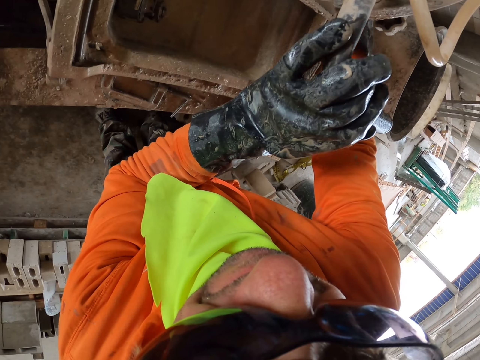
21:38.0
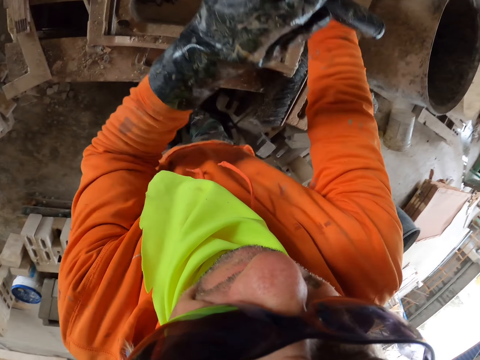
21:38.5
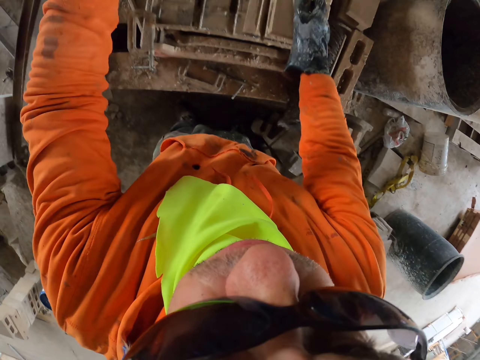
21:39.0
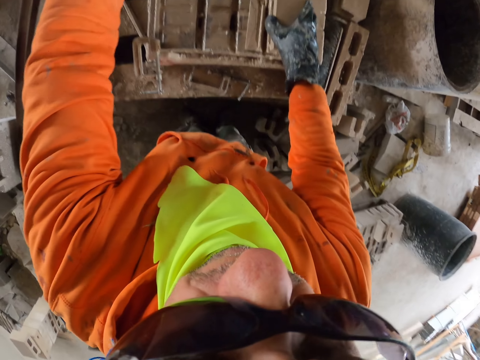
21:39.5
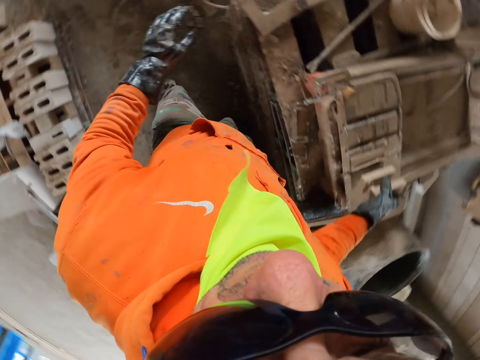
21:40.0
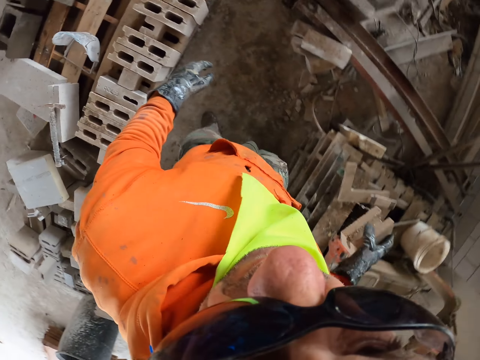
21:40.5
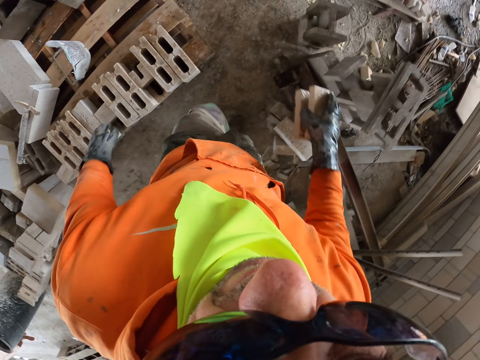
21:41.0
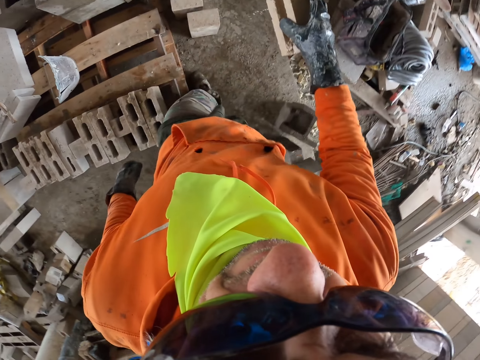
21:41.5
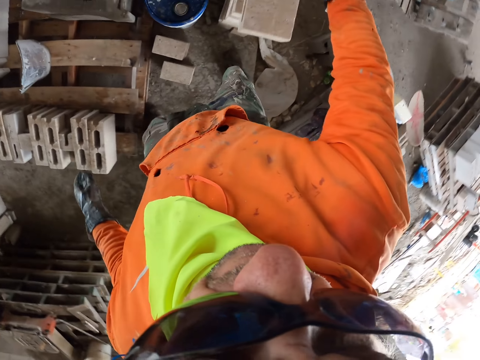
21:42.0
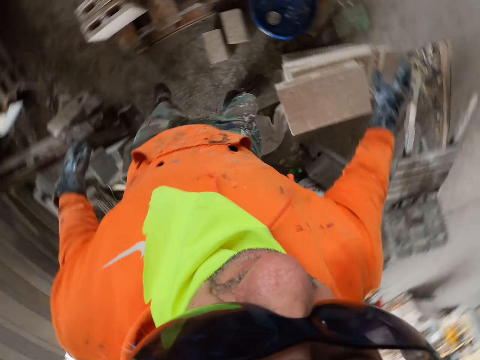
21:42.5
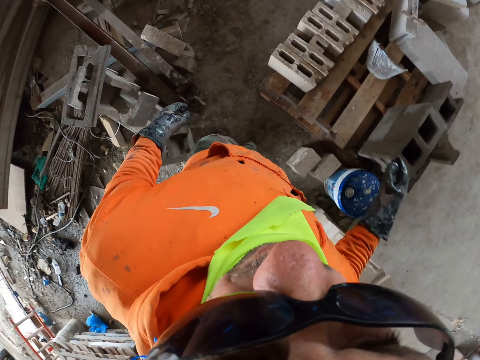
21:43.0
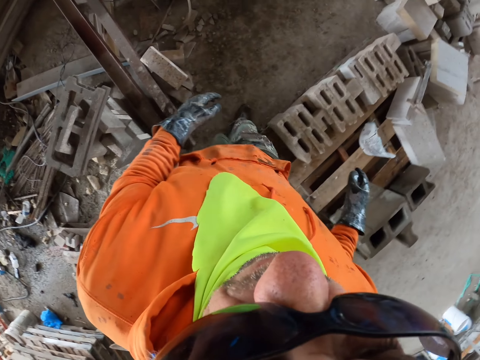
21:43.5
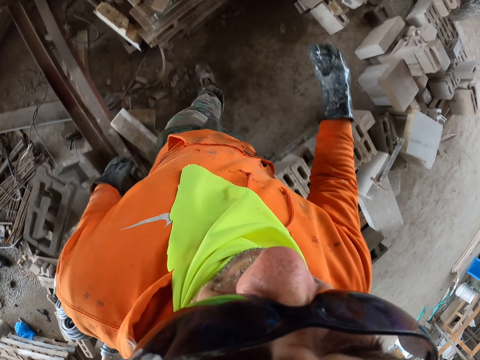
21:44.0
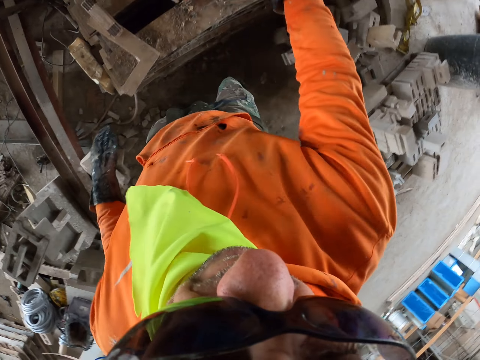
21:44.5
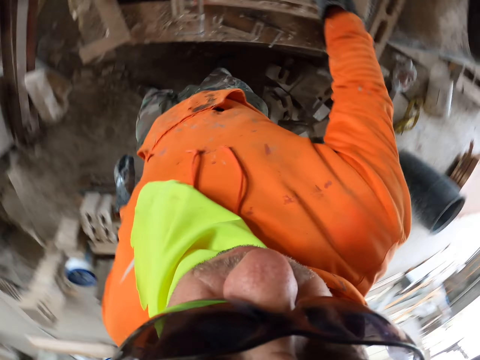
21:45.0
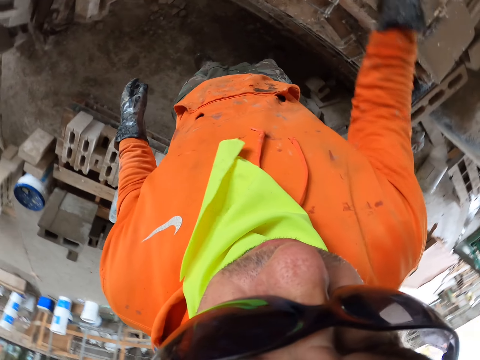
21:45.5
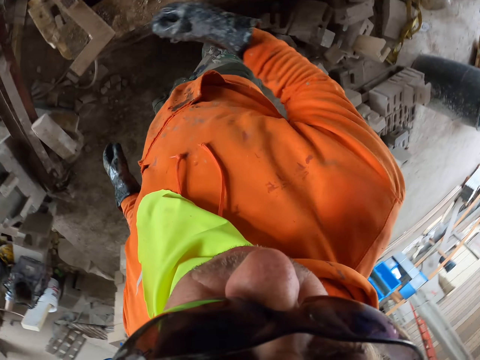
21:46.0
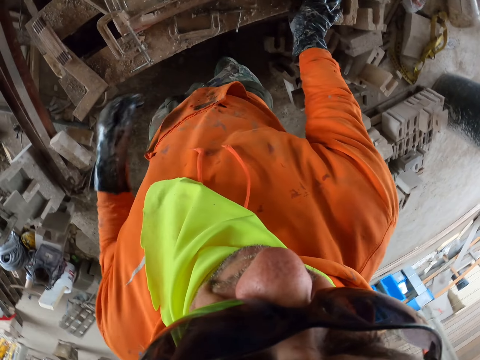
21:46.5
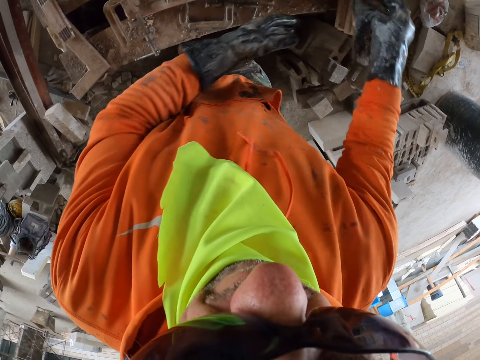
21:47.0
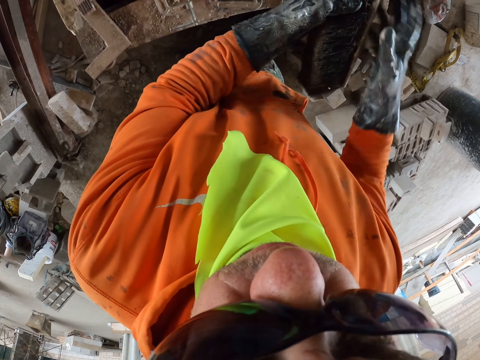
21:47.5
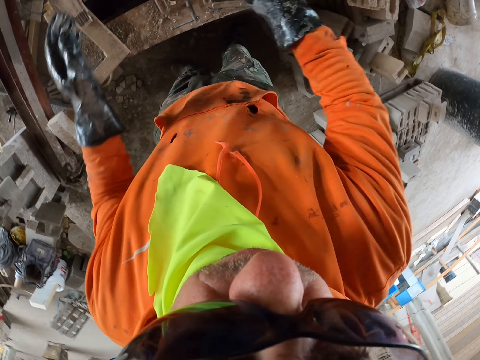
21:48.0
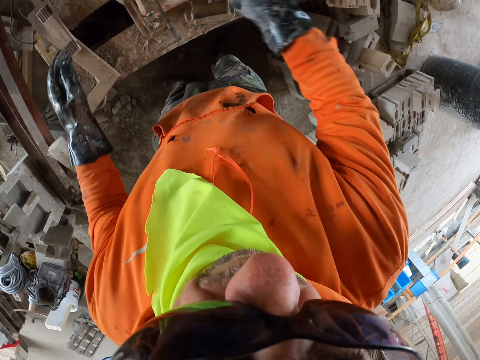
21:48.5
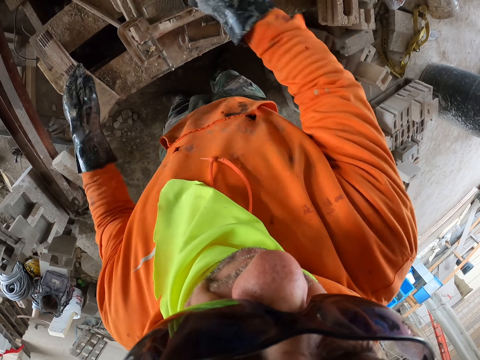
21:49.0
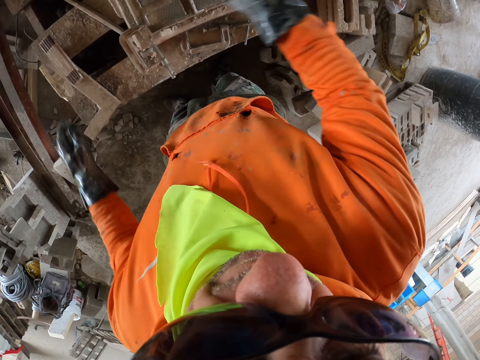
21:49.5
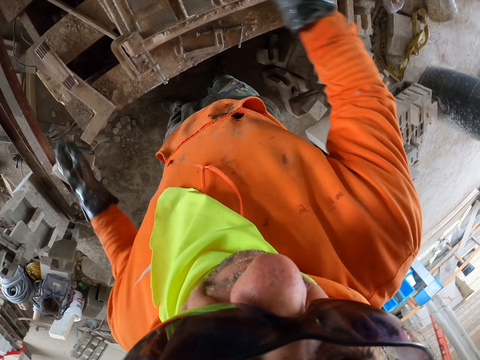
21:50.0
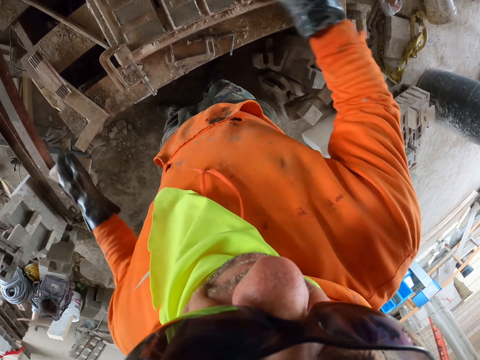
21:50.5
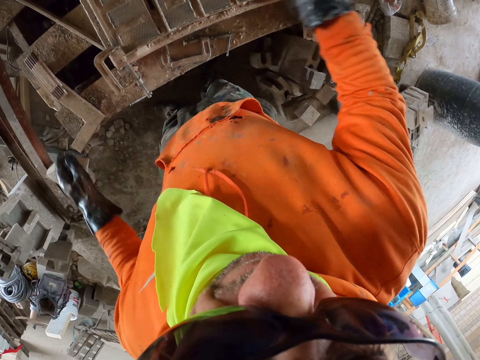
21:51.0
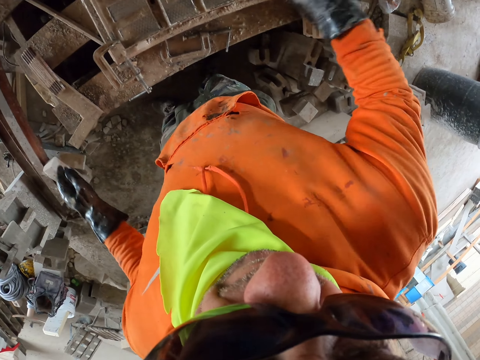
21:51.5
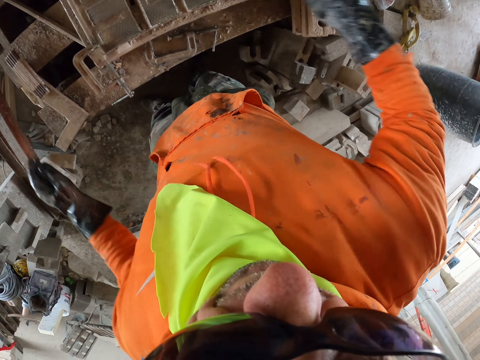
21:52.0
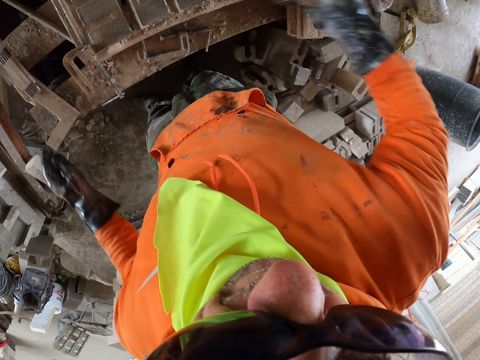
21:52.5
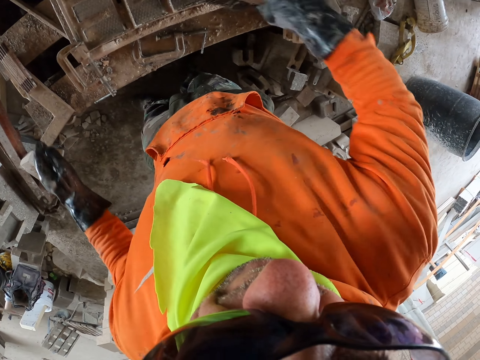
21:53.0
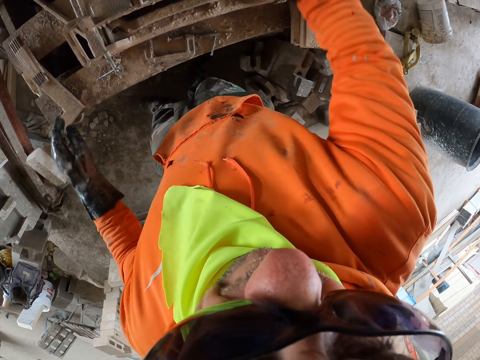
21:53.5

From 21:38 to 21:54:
The camera wearer picks a cut brick. They put the piece of brick aside. They walk around. They pick a brick. They wipe the brickmaker.

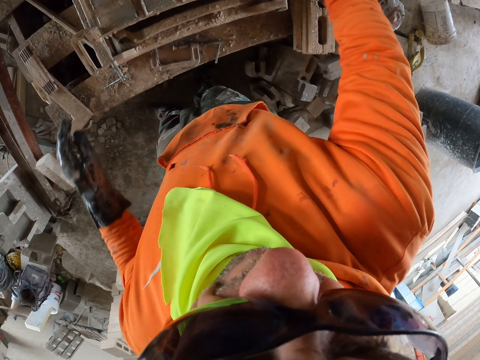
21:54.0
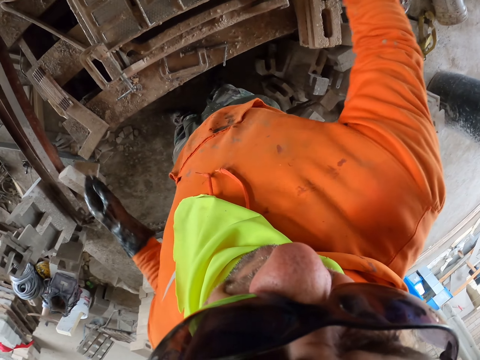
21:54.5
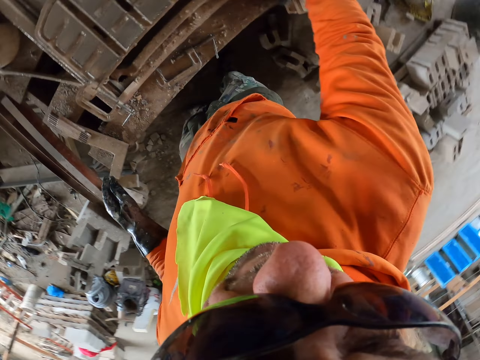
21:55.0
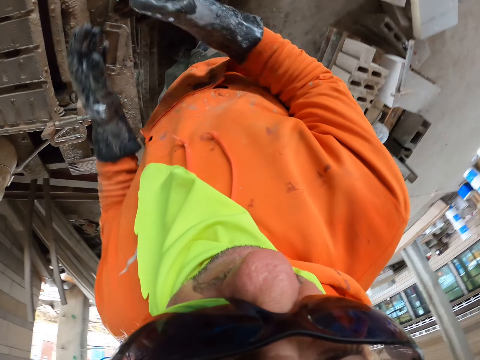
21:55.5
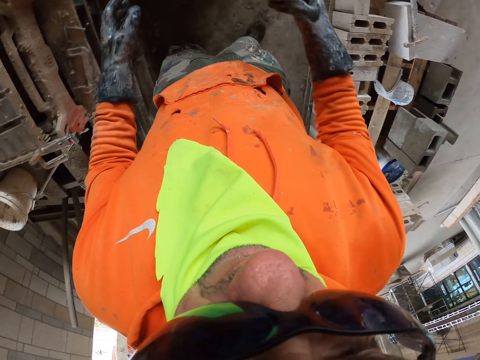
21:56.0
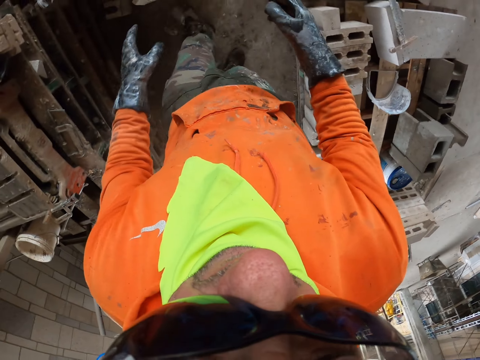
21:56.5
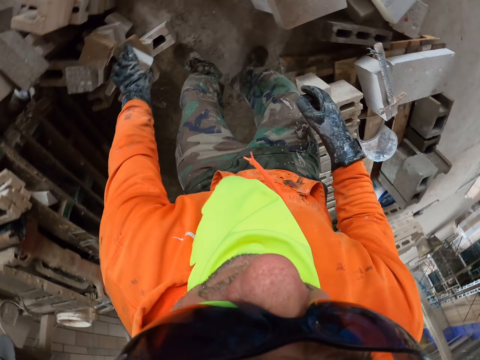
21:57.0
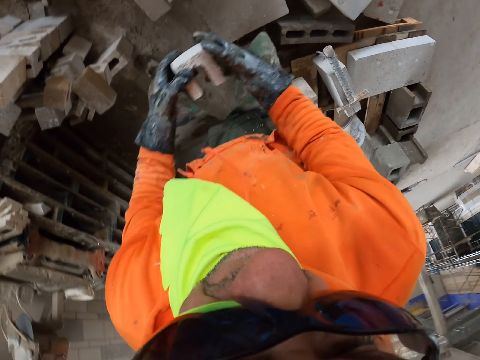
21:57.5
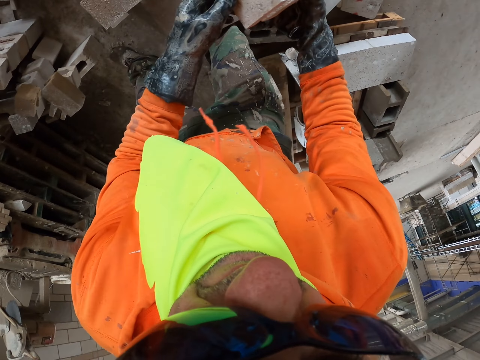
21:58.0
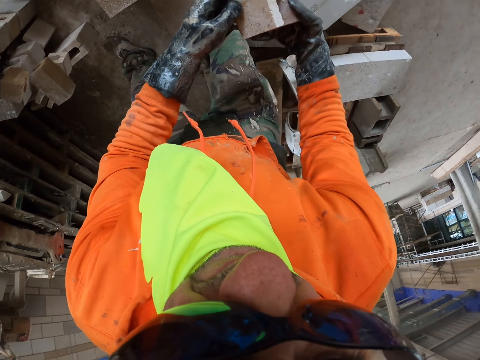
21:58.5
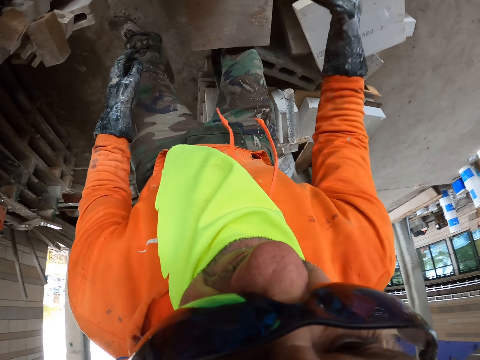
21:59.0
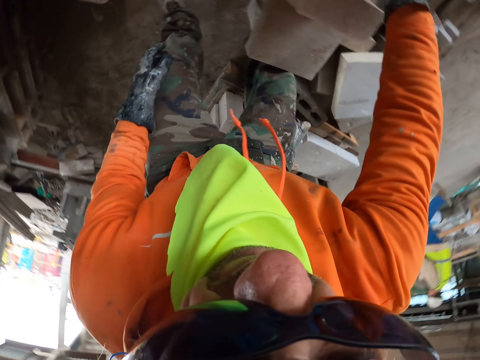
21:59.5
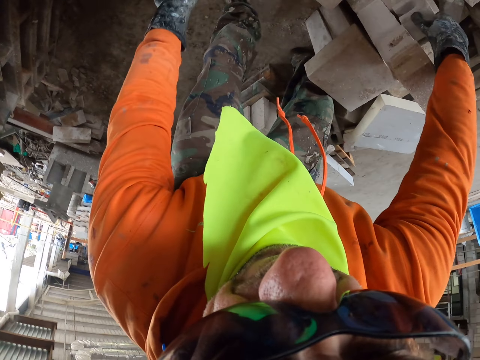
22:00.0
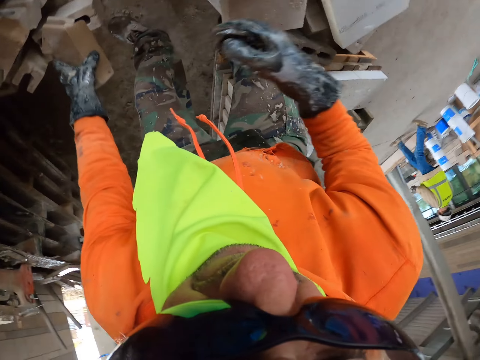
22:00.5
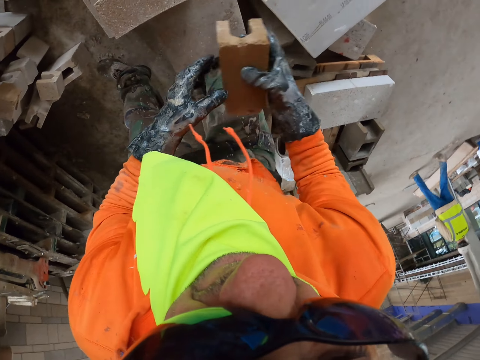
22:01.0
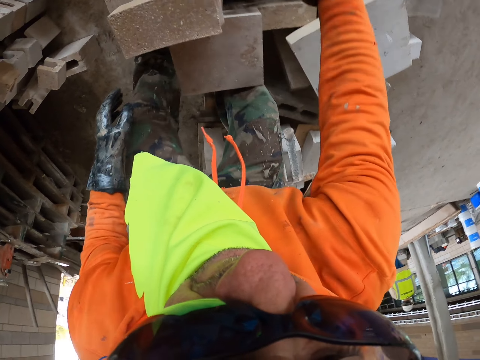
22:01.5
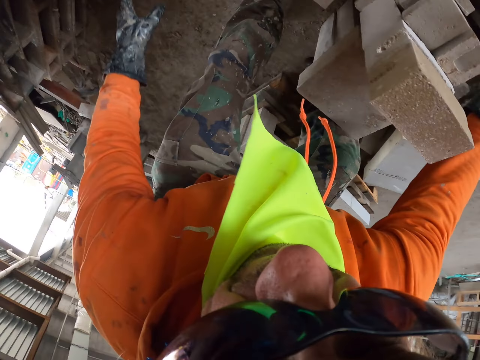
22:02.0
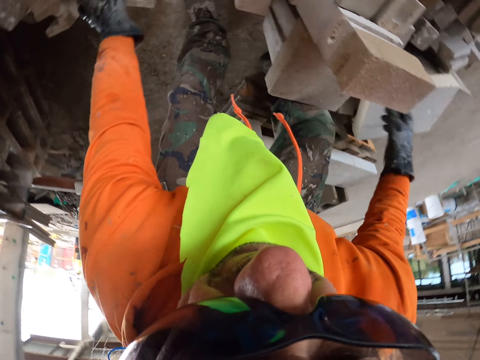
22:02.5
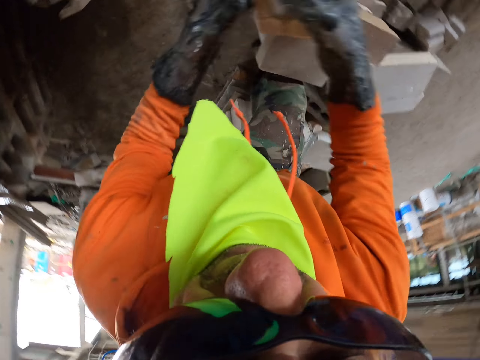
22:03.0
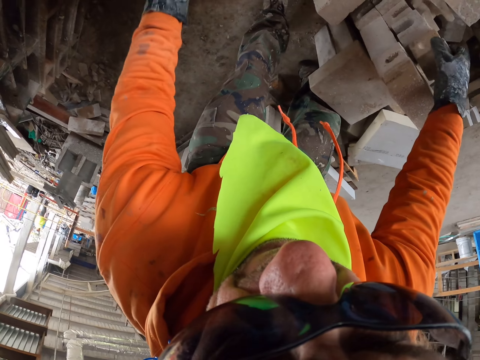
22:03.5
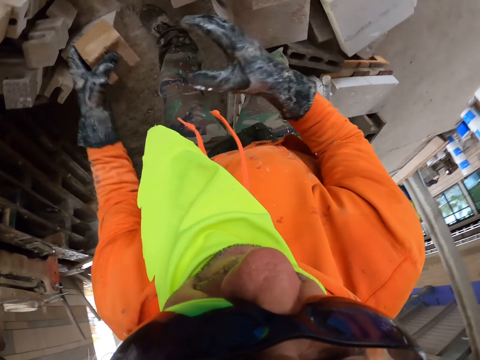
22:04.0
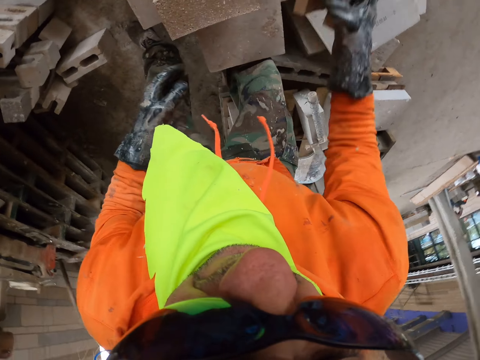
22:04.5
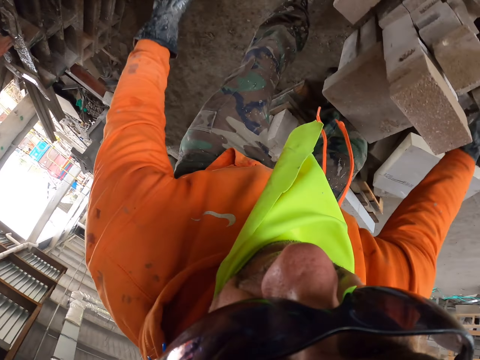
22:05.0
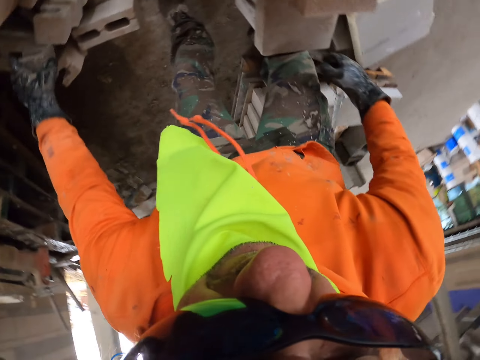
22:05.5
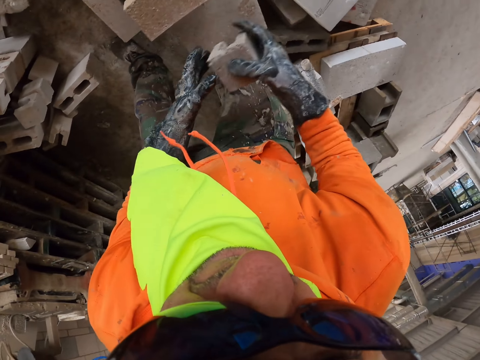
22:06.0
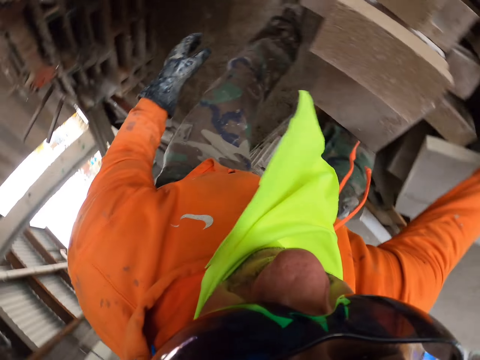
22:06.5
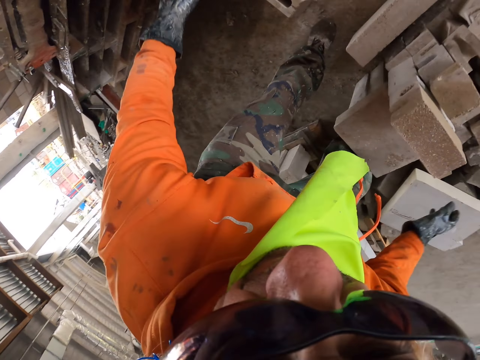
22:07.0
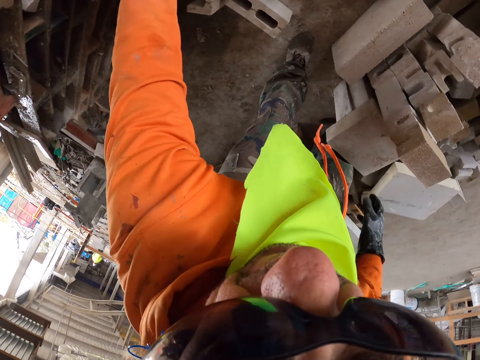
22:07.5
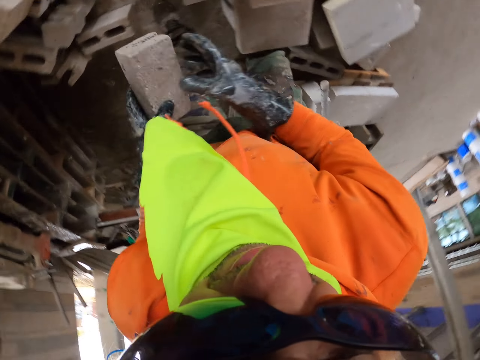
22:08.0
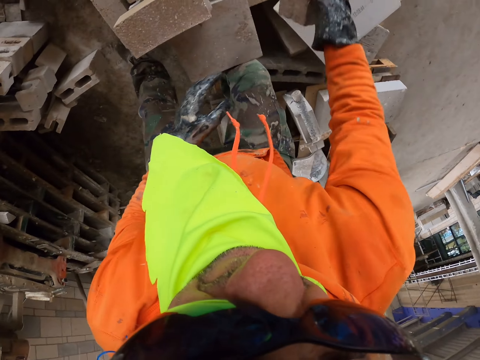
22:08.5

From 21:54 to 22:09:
The camera wearer picks a piece of brick. They put the bricks aside.
